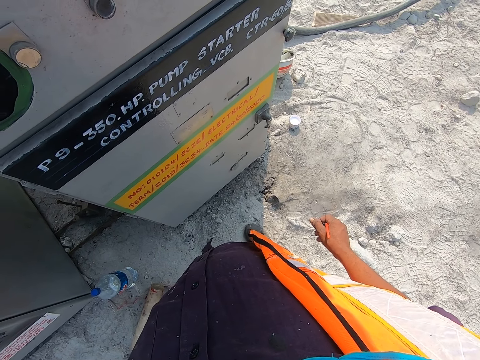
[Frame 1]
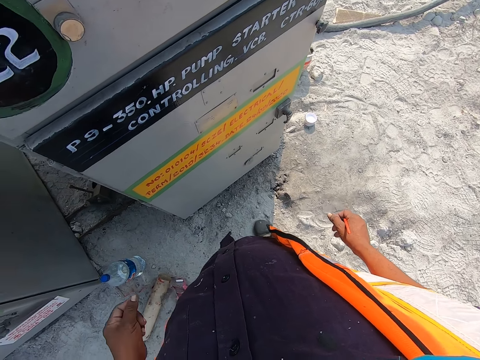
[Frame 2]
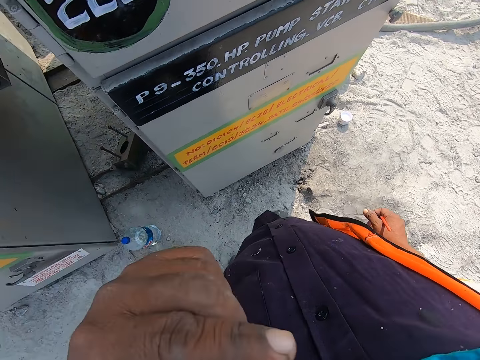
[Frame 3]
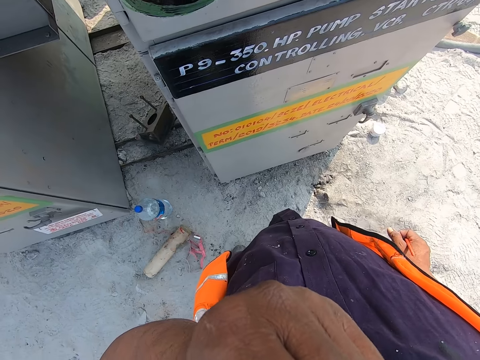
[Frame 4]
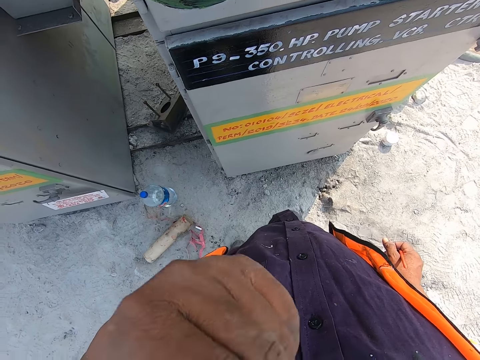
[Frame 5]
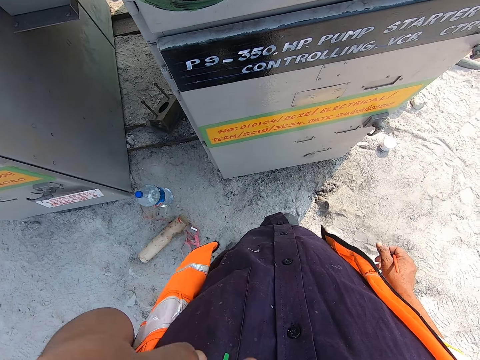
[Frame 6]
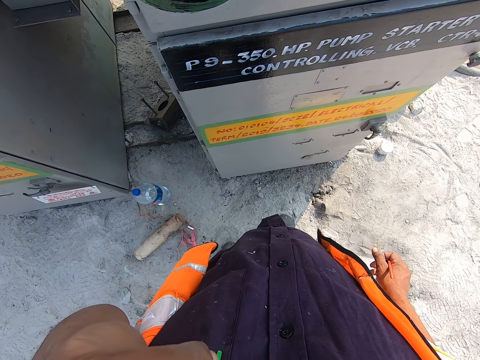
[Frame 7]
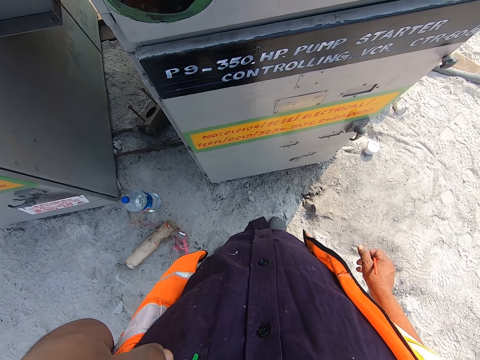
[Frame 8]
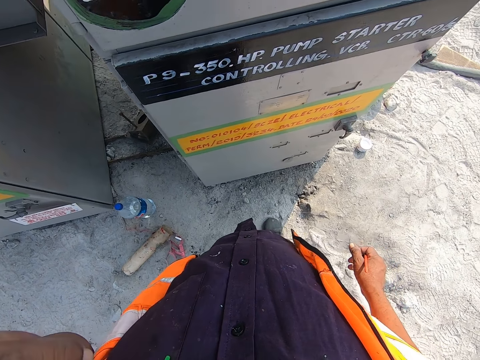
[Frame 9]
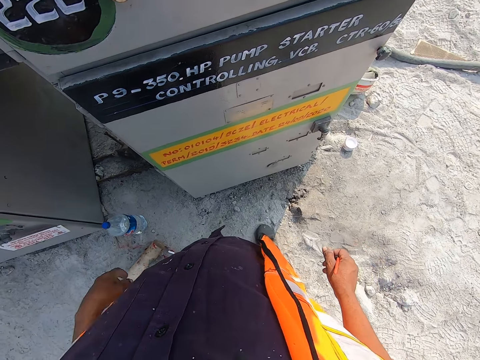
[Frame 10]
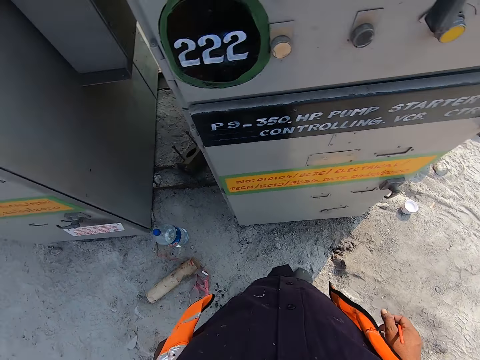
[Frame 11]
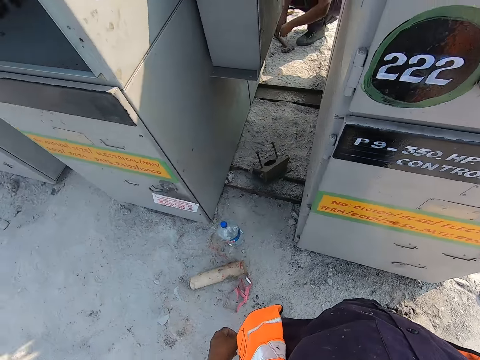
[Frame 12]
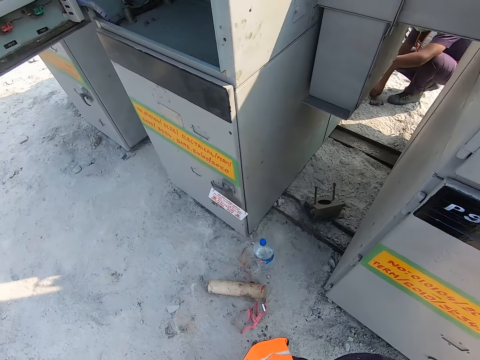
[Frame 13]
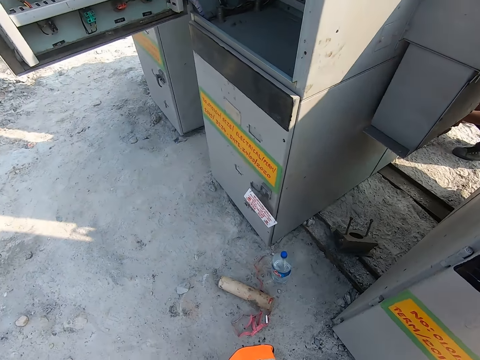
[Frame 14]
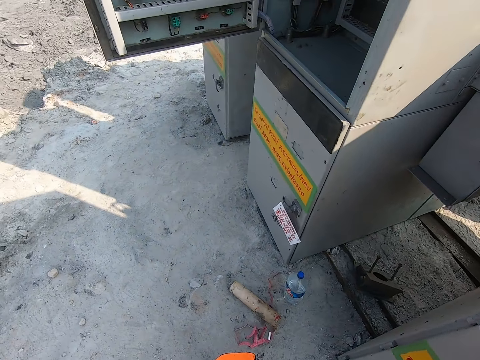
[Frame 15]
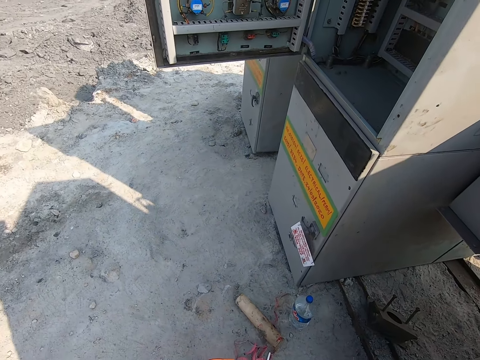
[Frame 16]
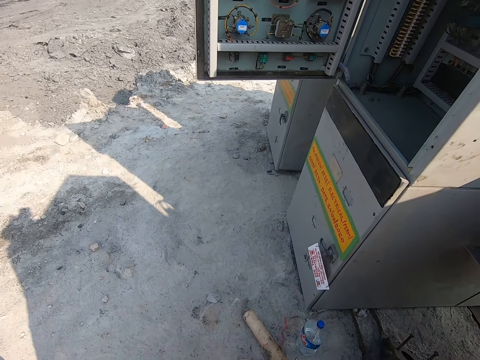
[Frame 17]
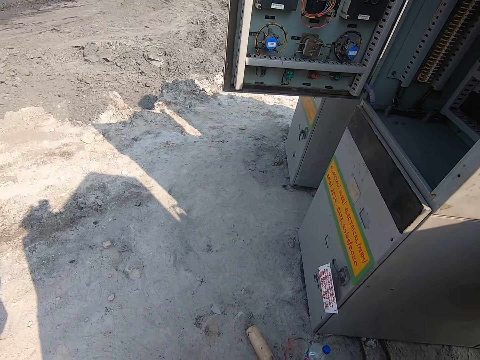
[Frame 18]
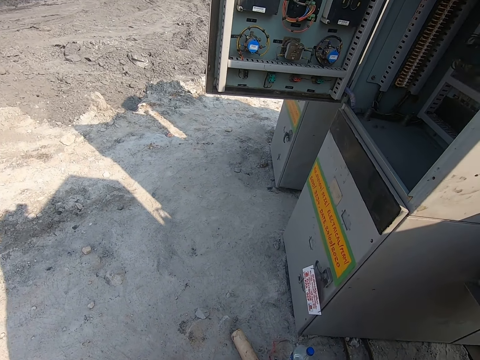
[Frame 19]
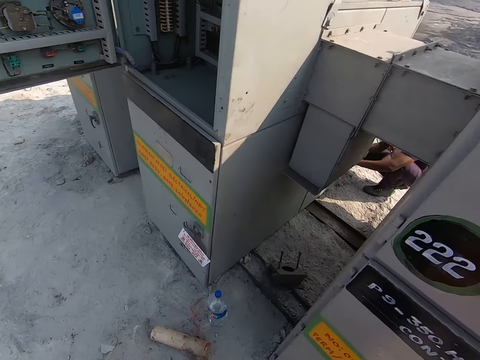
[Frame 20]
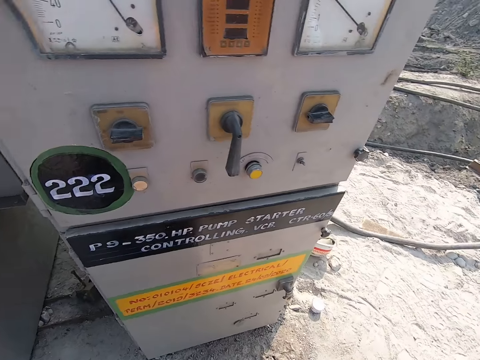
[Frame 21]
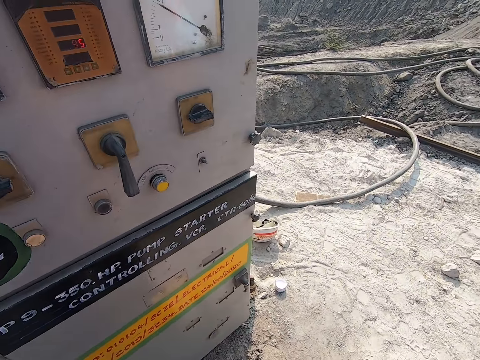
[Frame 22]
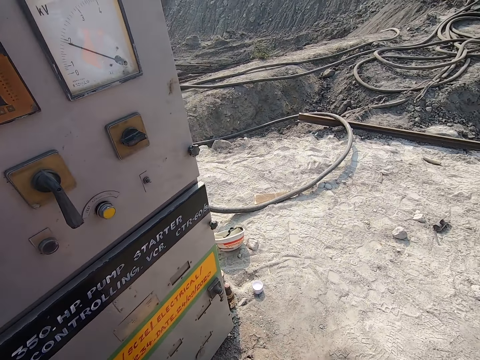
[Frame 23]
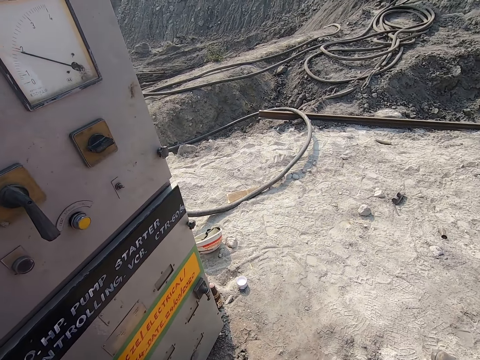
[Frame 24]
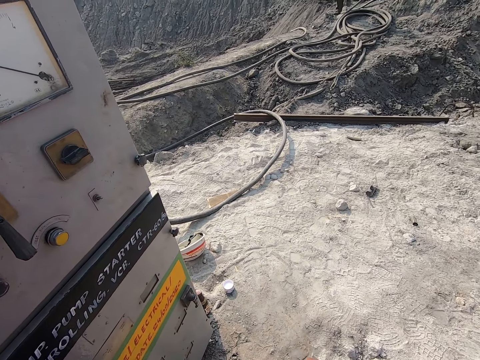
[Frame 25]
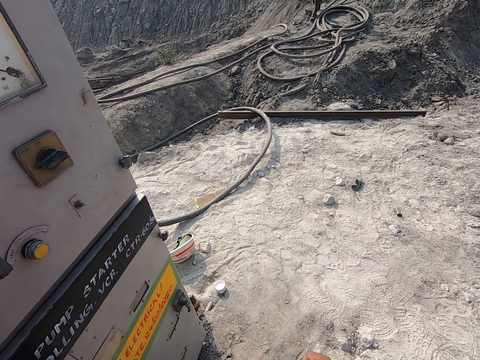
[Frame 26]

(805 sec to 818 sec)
The camera wearer scratches his nose with his left hand.

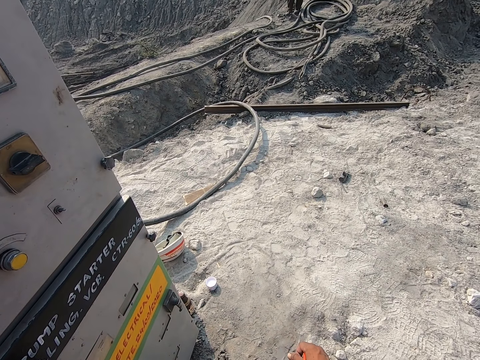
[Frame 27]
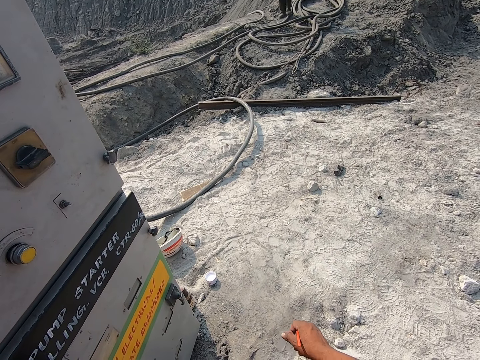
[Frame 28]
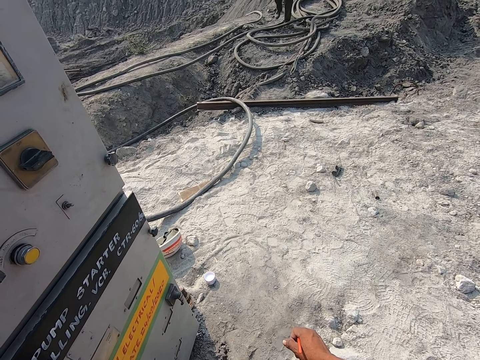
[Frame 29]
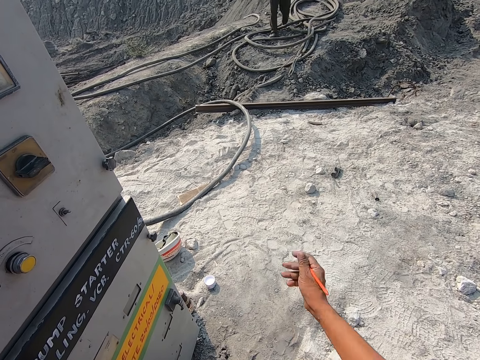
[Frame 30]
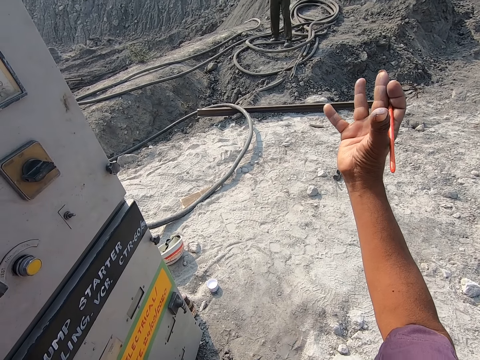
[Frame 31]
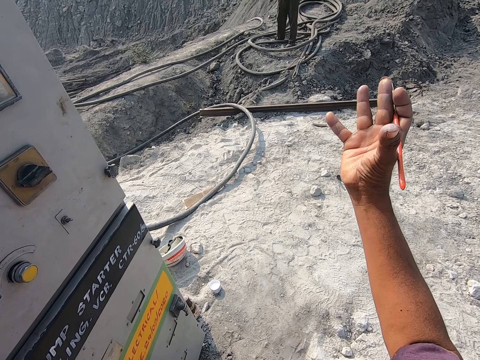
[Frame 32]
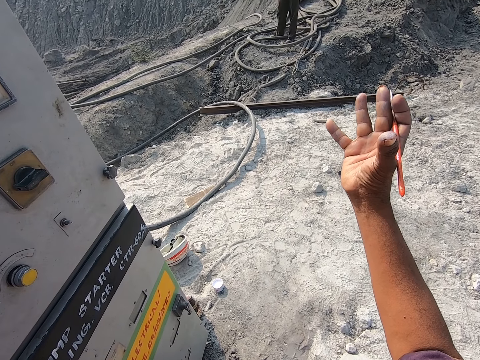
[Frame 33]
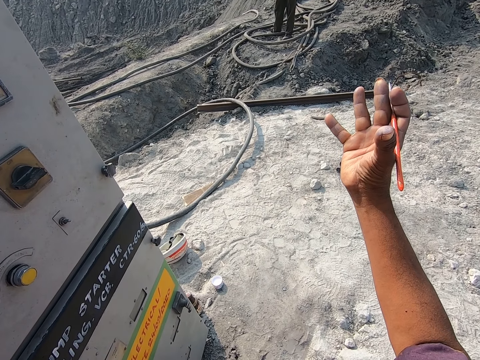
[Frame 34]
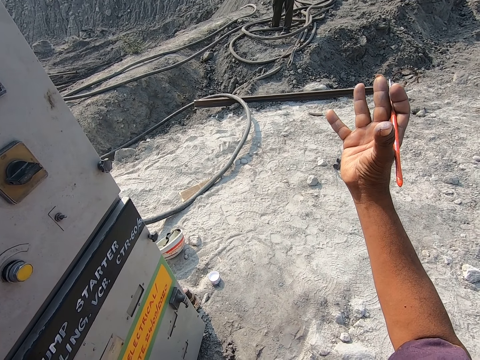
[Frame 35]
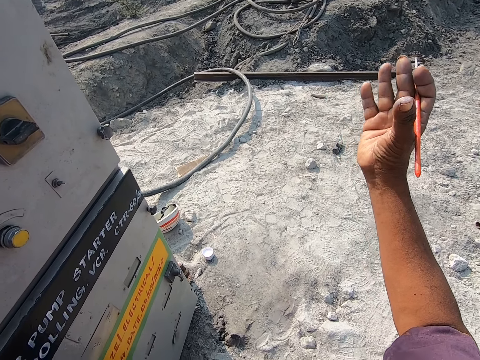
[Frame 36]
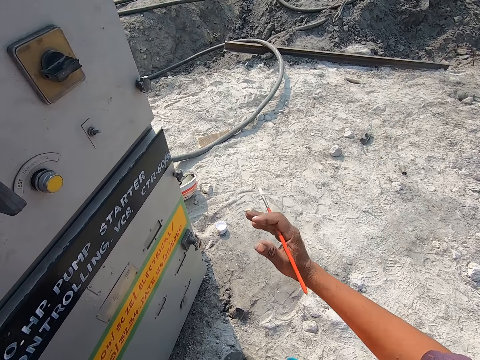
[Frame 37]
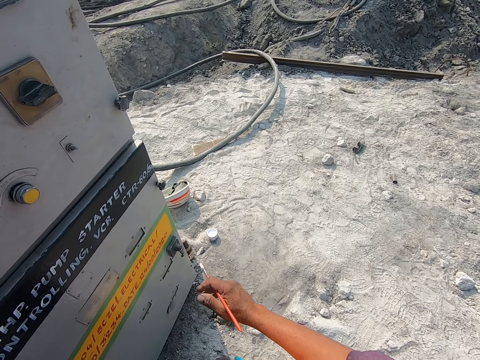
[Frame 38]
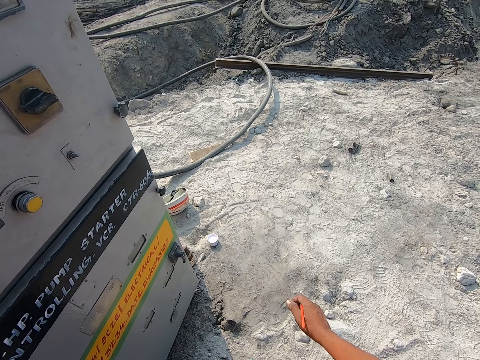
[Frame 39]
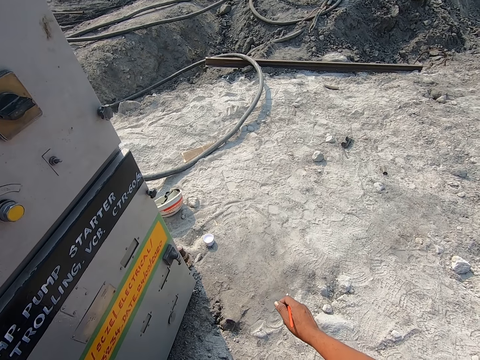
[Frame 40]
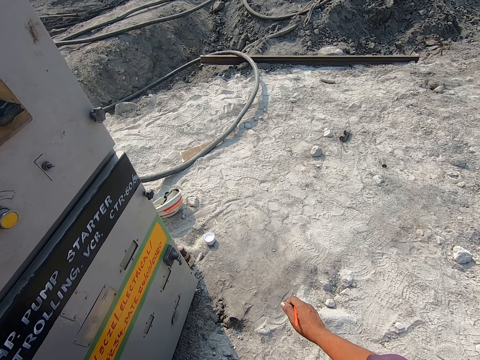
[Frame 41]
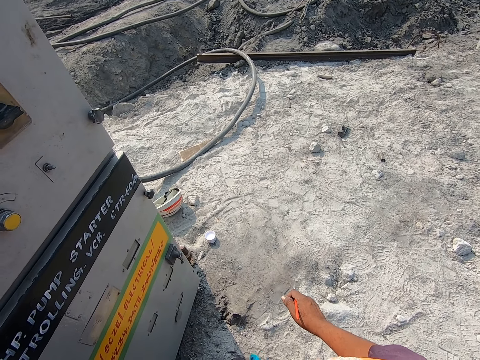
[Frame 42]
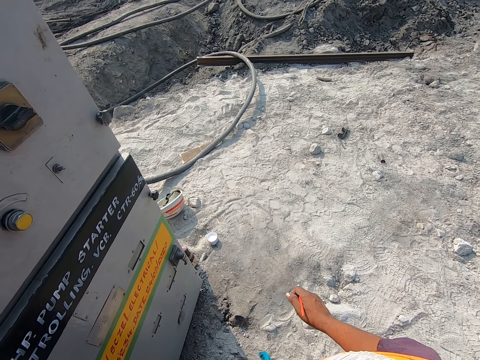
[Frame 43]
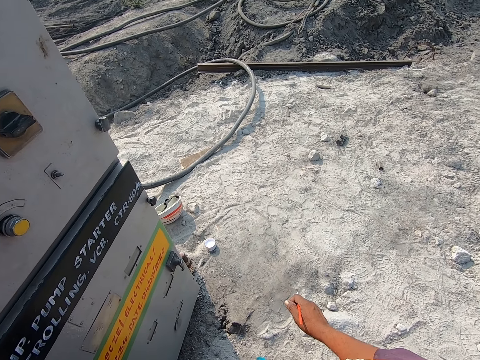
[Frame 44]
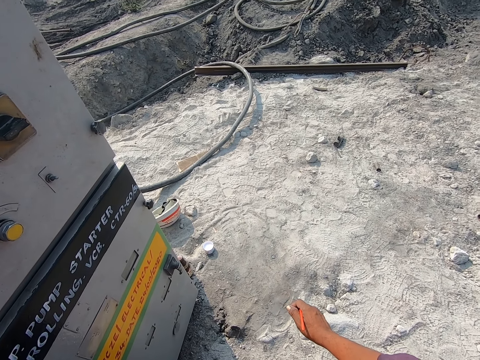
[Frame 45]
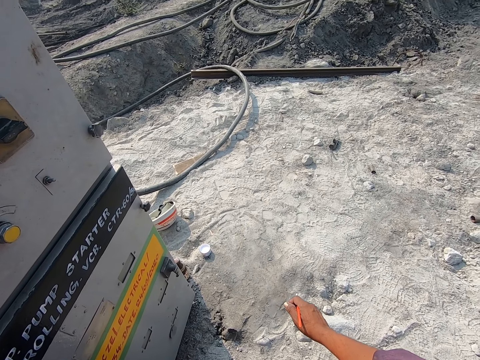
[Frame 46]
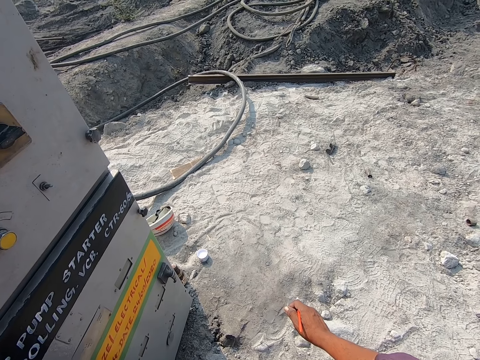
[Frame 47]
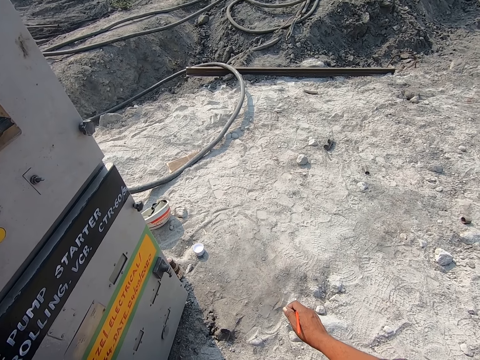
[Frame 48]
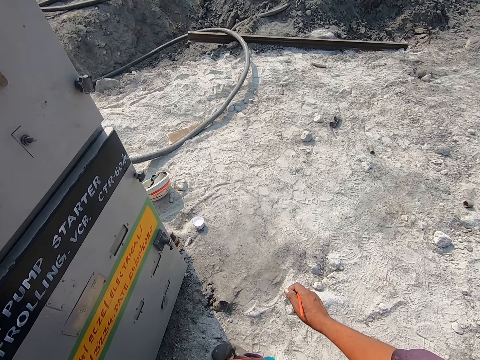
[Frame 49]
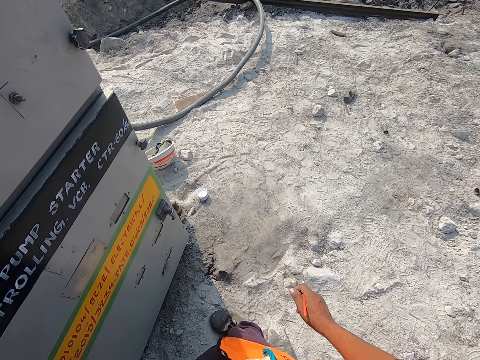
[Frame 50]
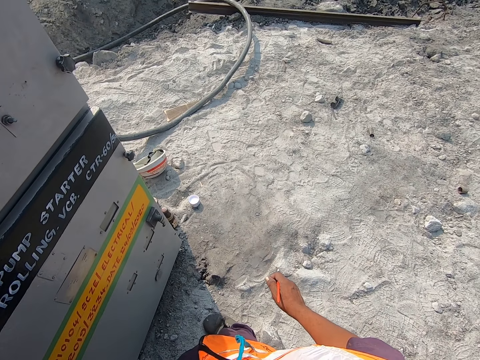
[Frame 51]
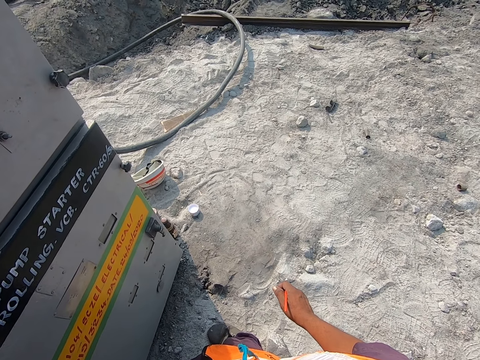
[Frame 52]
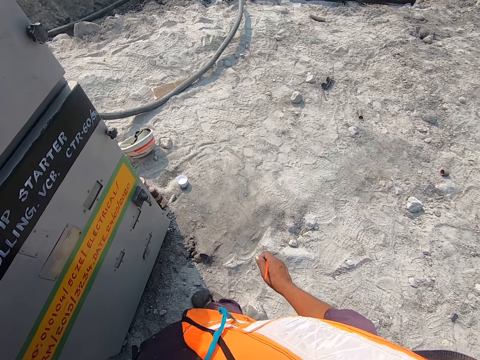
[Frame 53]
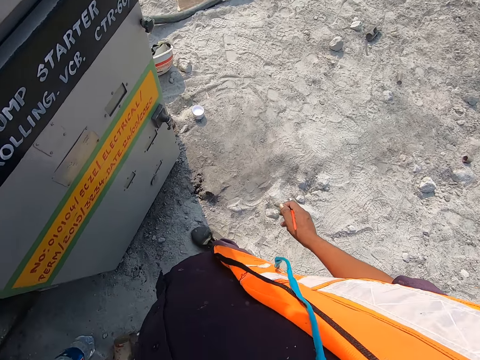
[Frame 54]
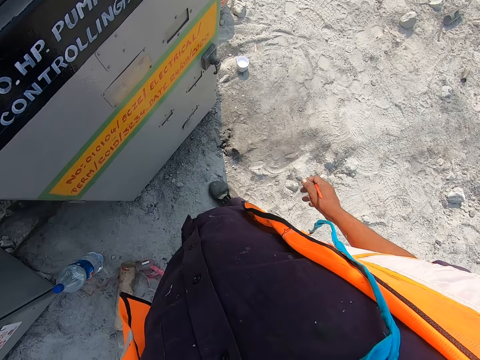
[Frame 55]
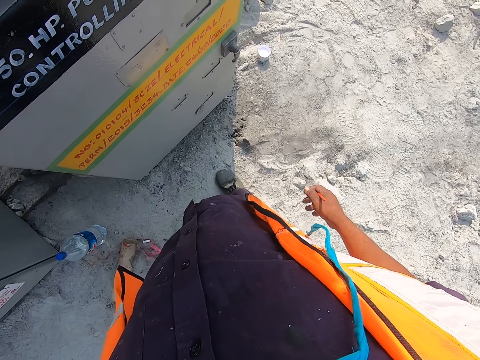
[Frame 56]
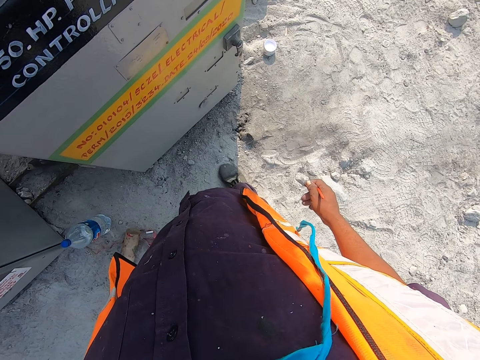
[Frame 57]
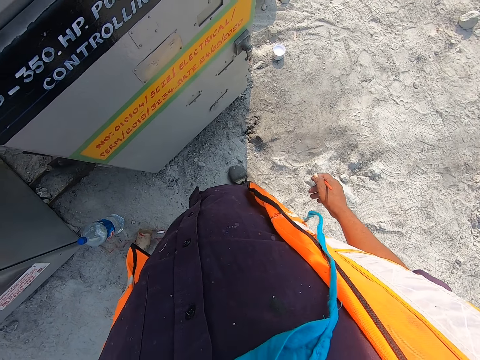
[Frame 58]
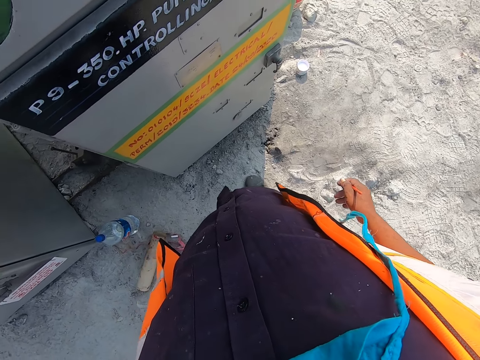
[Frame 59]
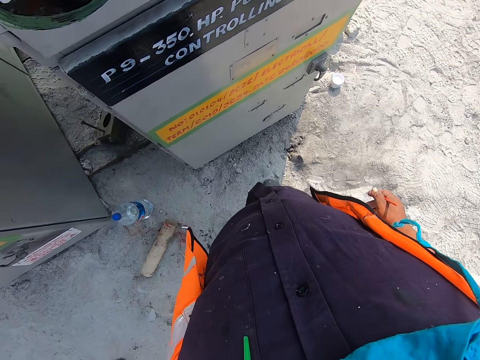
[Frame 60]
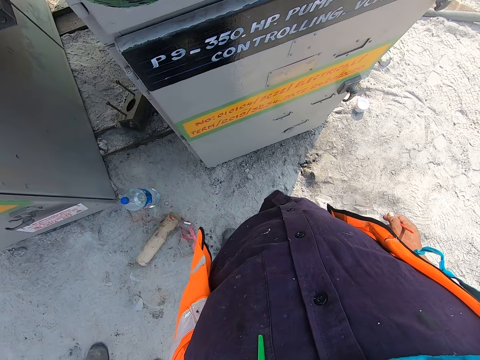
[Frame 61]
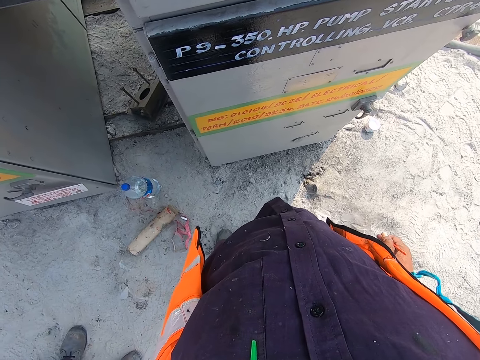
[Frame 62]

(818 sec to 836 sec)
The camera wearer converses with a man. He gestures with his right hand. The man responds to the camera wearer. The camera wearer converses on the walkie talkie radio.
